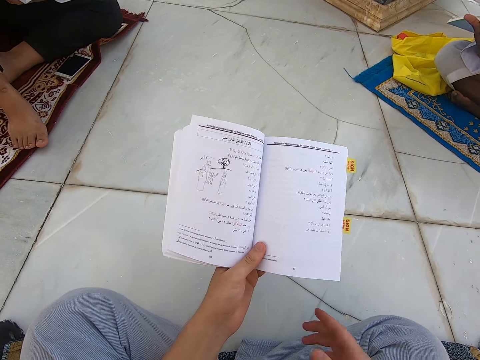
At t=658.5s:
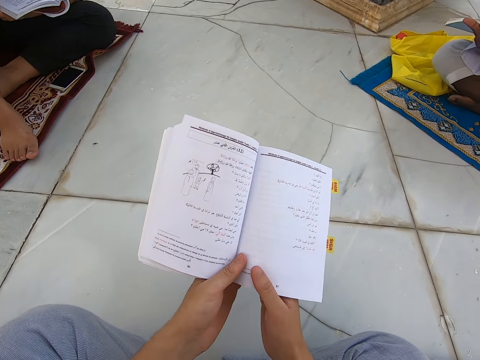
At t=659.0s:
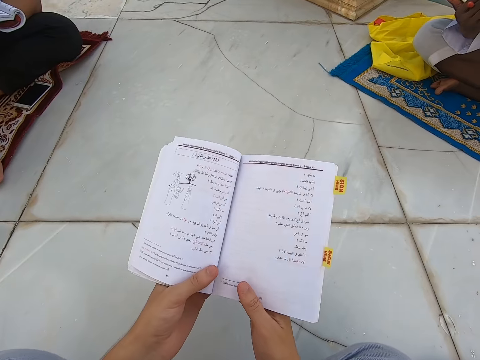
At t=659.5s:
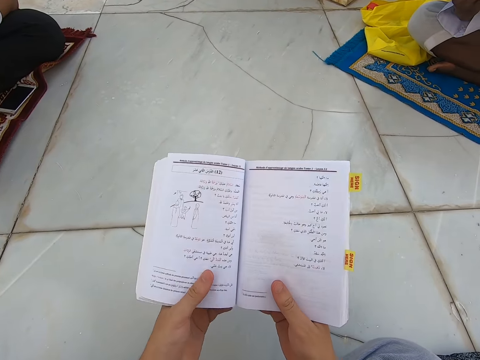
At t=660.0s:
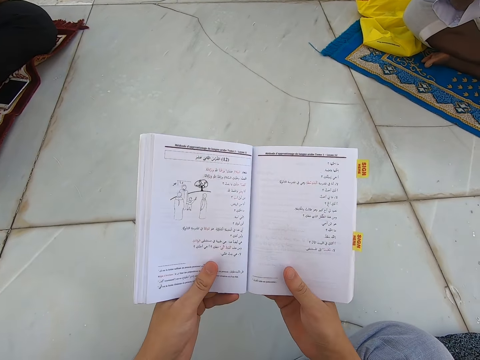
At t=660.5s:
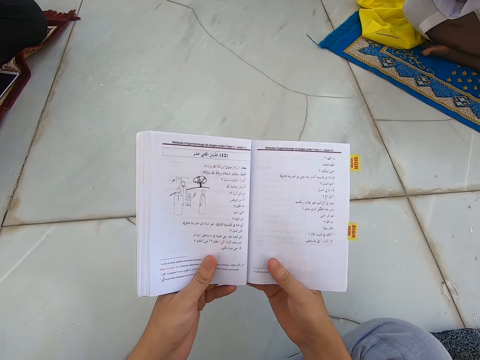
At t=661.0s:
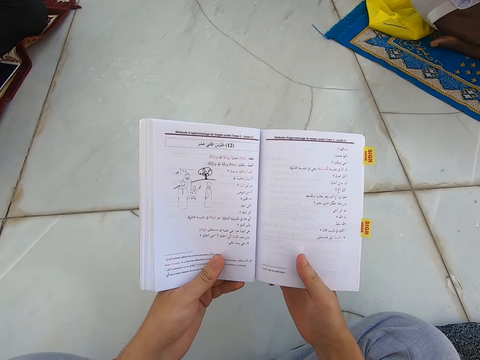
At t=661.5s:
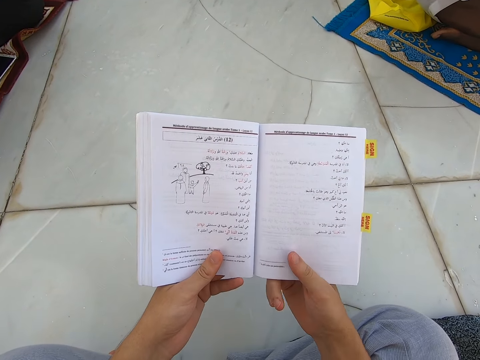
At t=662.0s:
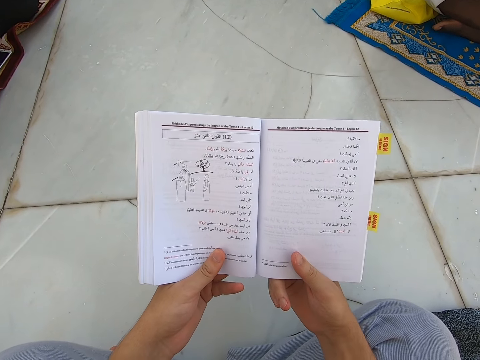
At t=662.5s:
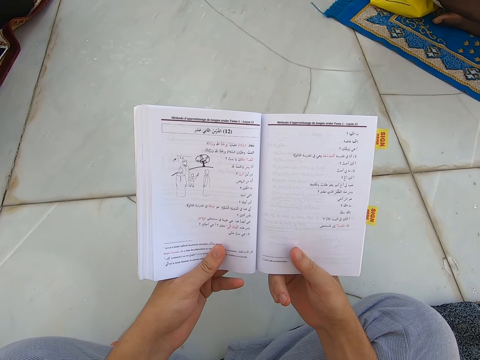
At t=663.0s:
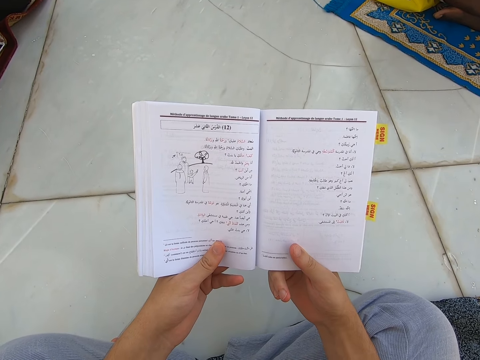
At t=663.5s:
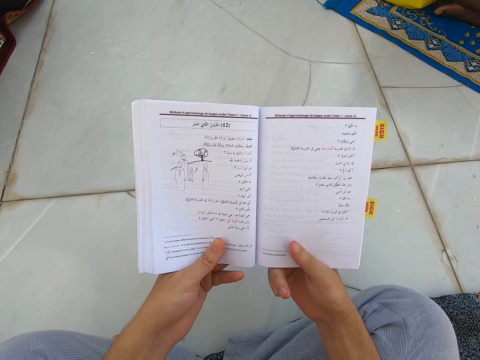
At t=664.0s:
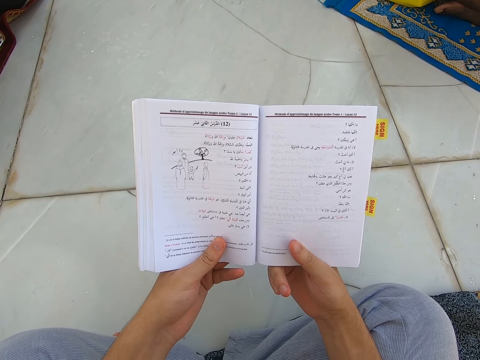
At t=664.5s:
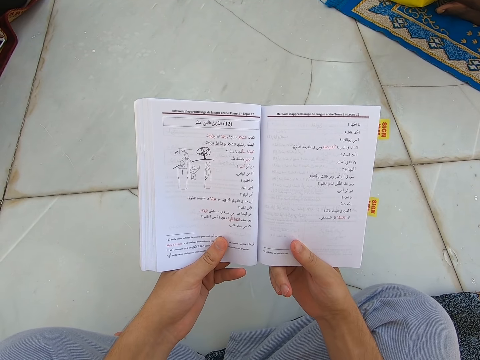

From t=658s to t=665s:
The camera wearer touches a book. They read the book.

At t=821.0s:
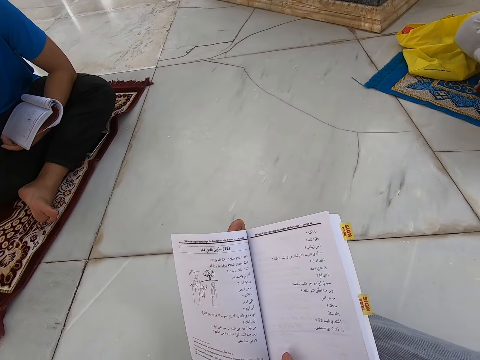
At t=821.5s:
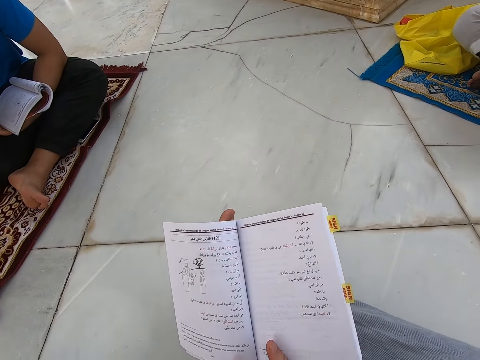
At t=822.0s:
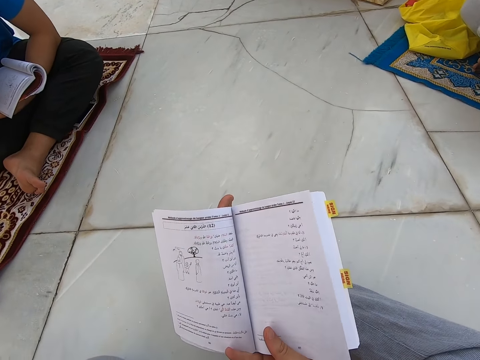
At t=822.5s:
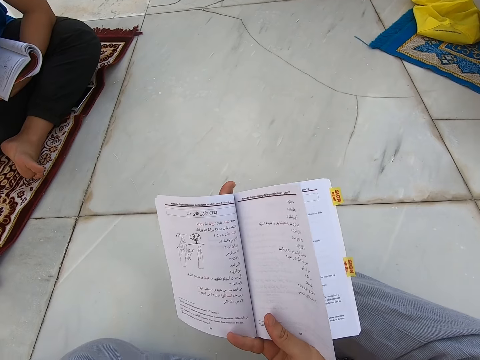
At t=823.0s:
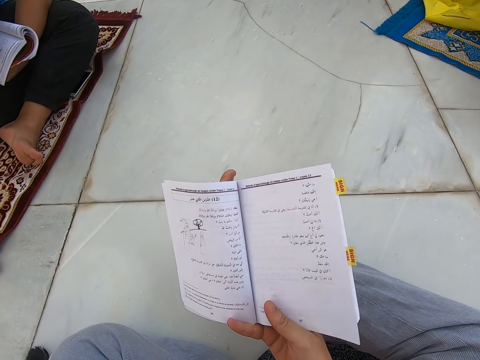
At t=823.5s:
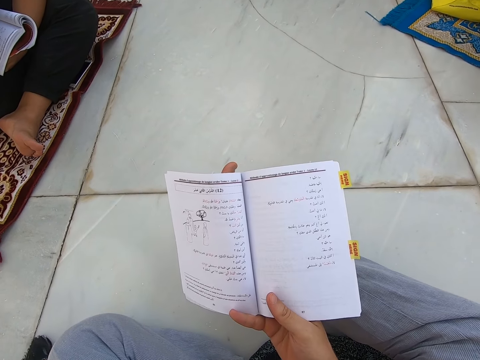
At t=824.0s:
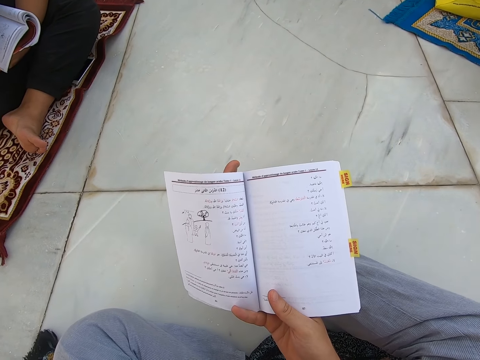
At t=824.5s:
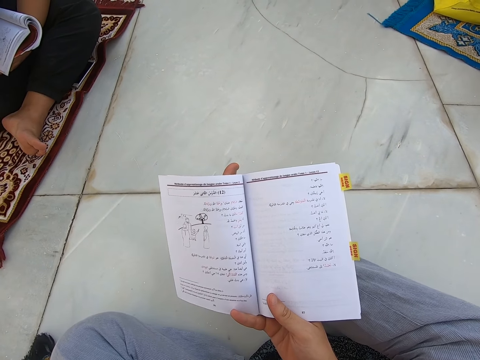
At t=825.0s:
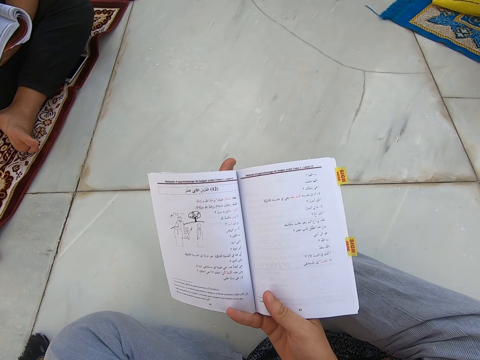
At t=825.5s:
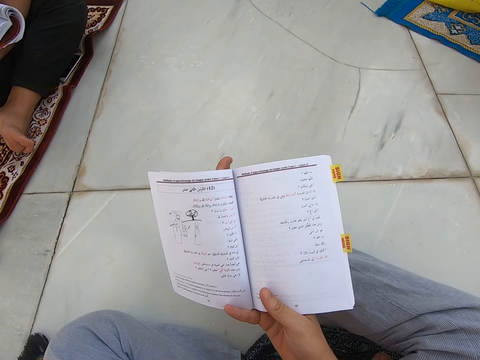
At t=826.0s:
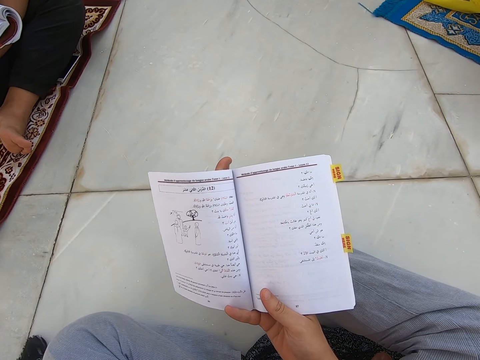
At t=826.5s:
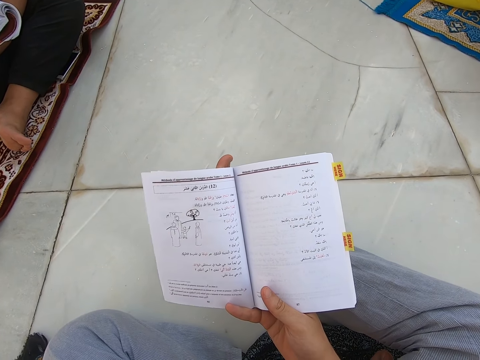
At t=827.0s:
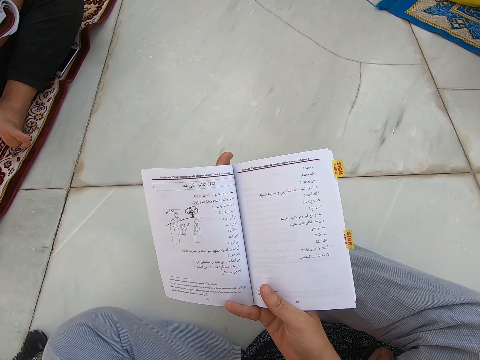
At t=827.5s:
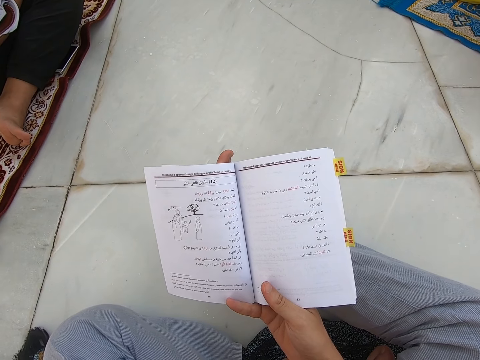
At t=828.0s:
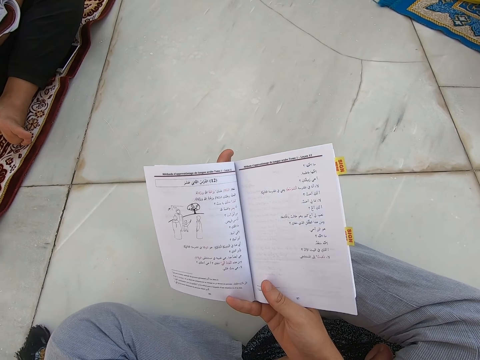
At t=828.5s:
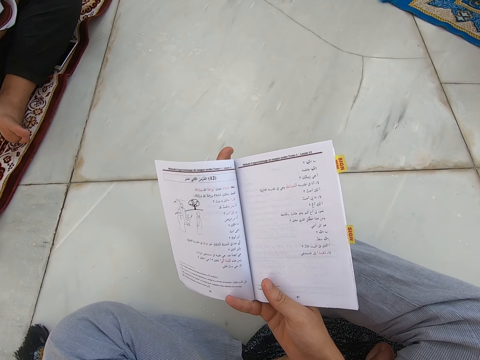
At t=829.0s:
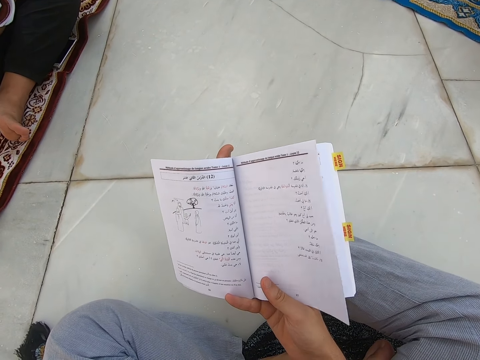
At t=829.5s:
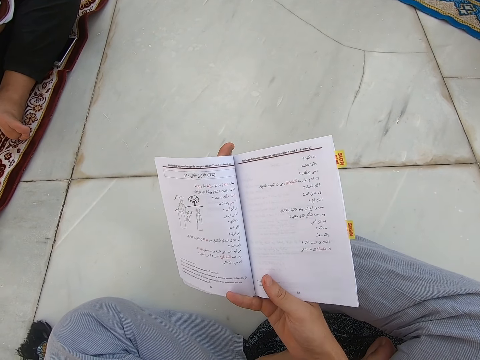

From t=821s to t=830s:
The camera wearer stretches his right leg. He reads a book.

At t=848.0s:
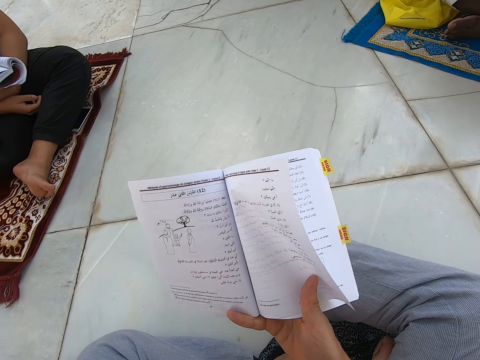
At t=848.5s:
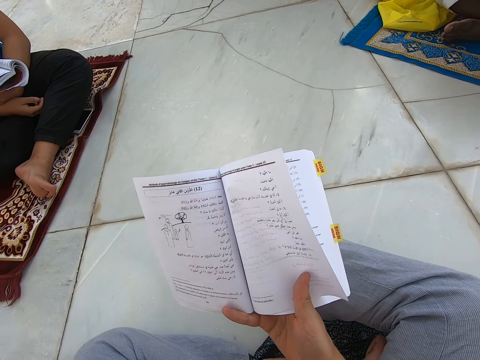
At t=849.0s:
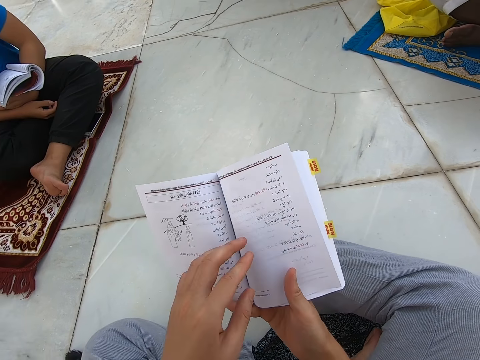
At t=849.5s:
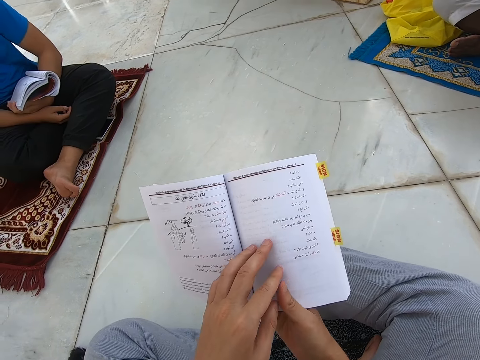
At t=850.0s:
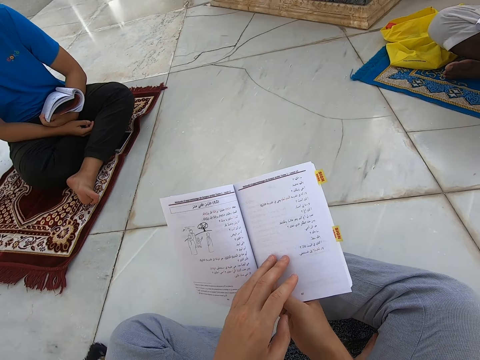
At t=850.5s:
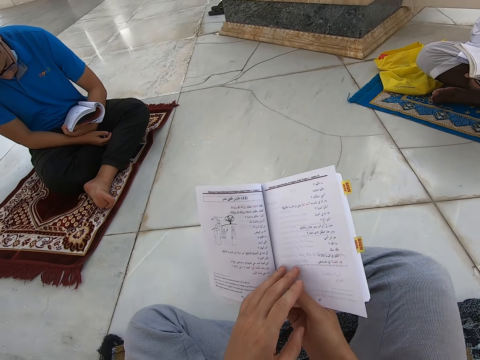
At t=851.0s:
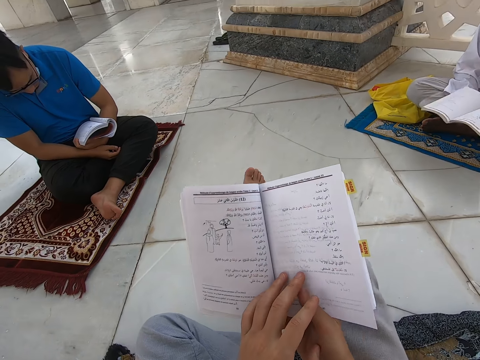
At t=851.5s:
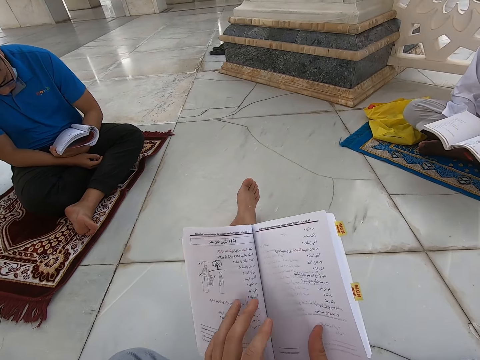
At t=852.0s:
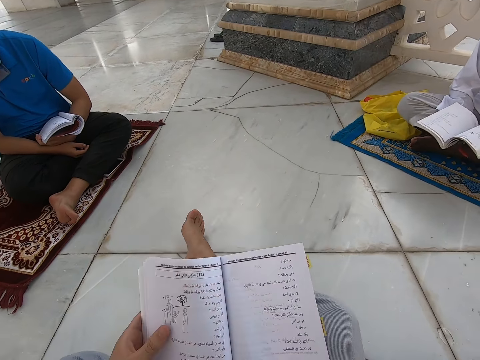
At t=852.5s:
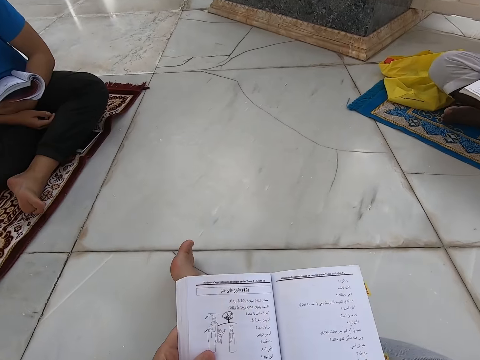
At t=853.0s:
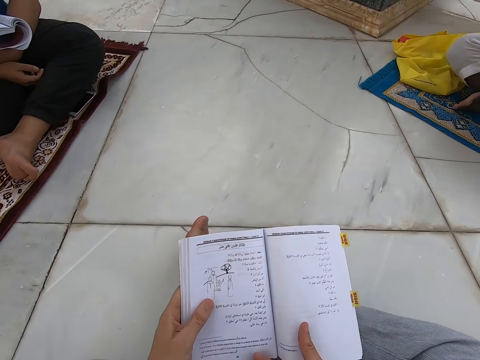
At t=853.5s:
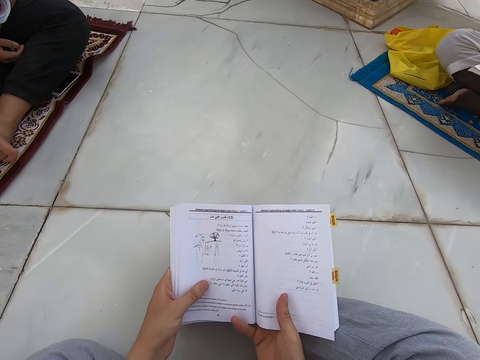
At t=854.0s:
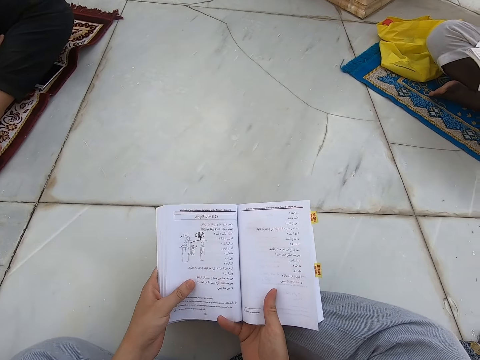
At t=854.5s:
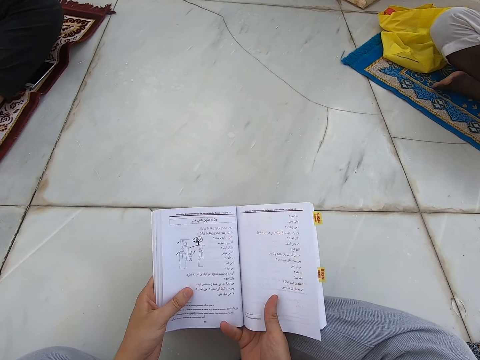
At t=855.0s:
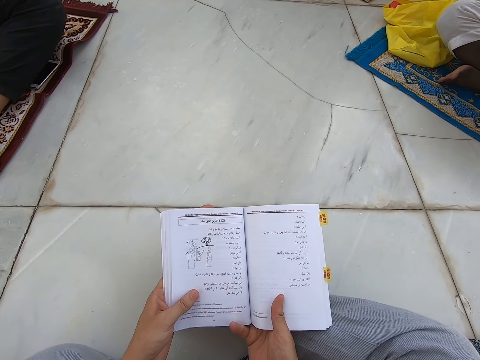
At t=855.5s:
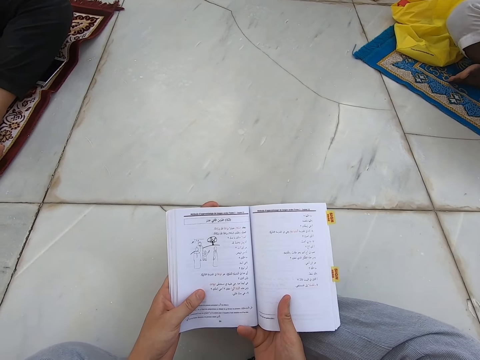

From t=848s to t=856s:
The camera wearer holds the book with both hands. They read the book.

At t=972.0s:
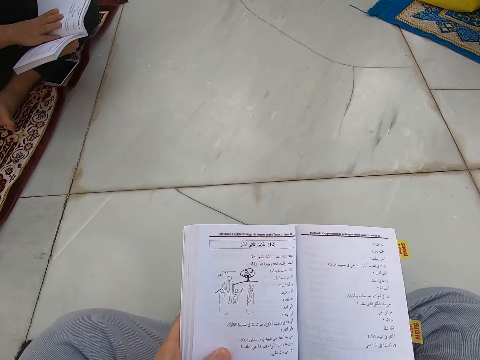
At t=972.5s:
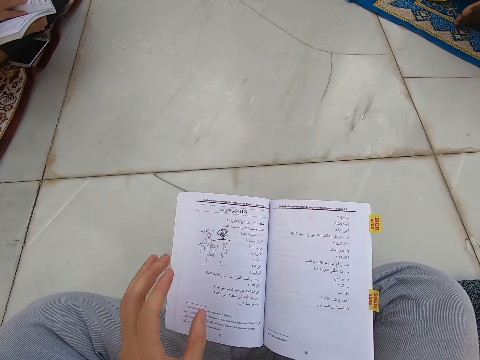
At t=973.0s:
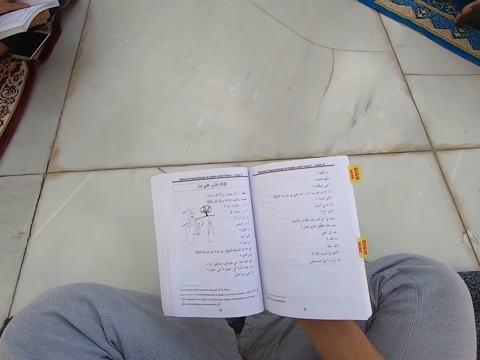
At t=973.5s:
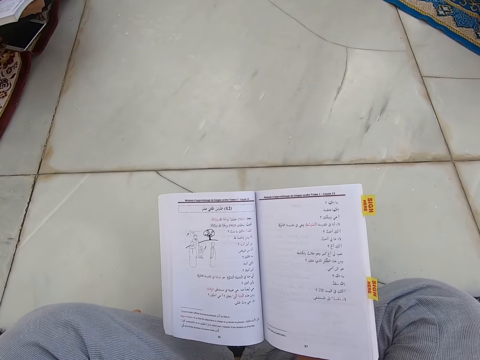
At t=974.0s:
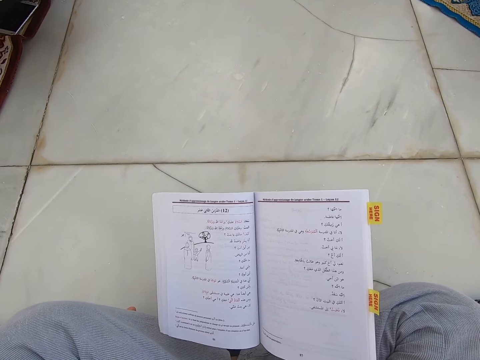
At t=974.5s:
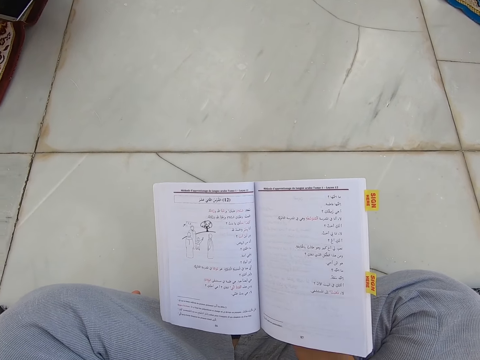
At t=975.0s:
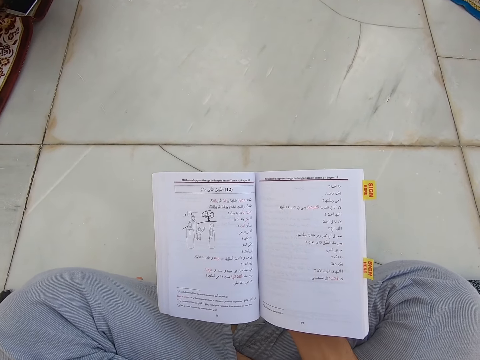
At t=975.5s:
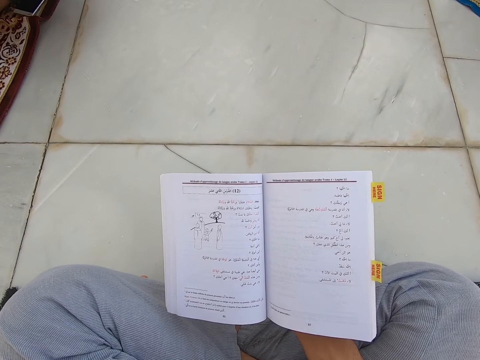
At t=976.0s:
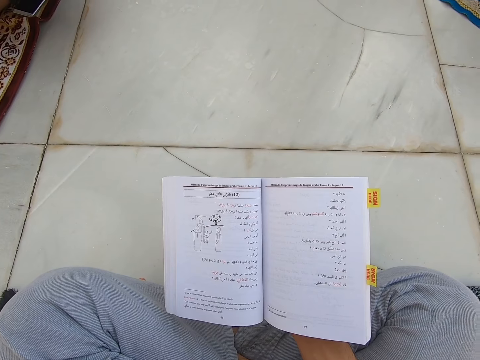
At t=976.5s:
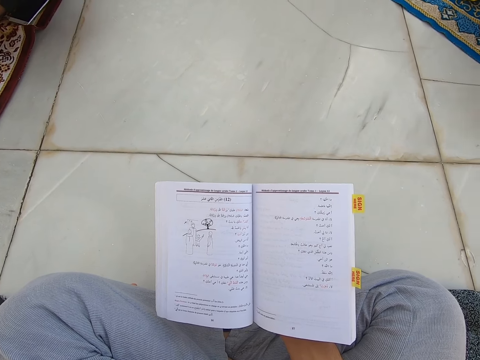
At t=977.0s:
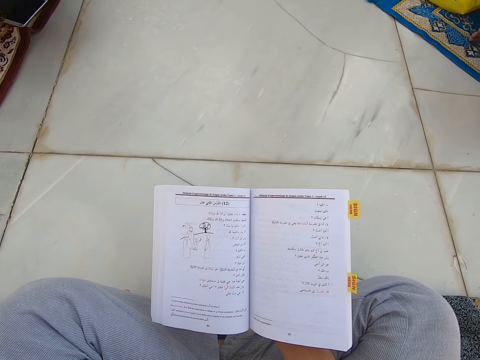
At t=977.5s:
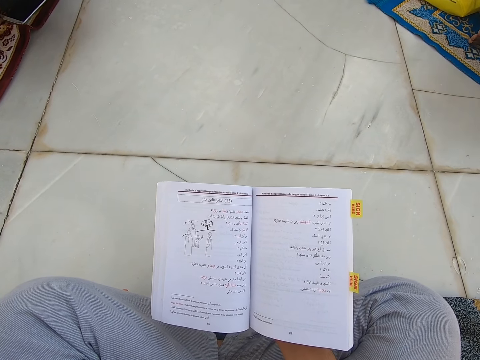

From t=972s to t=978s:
The camera wearer raises the left hand towards something. They read the book.
